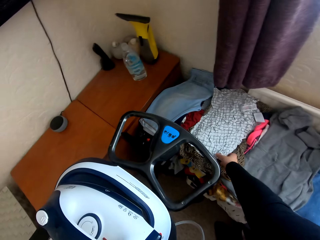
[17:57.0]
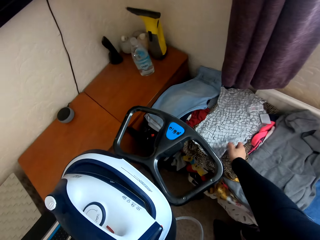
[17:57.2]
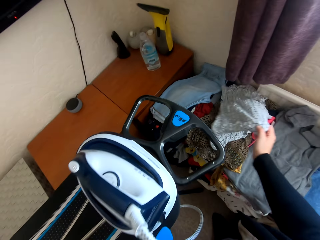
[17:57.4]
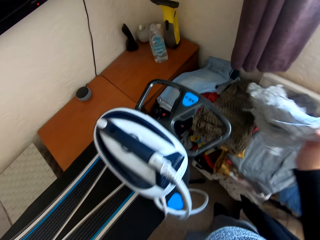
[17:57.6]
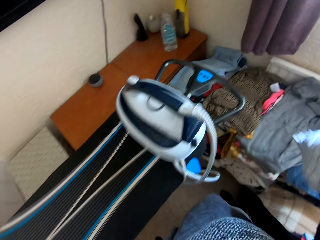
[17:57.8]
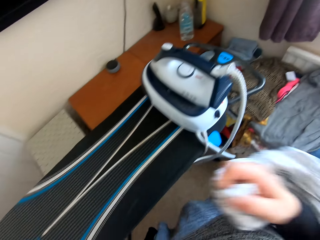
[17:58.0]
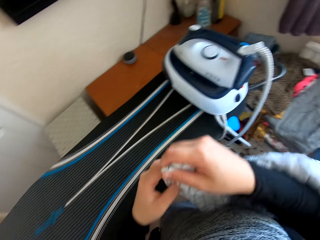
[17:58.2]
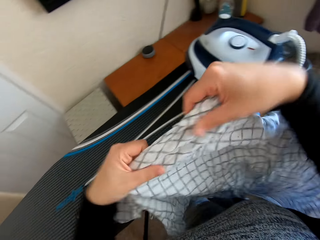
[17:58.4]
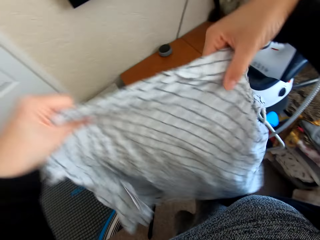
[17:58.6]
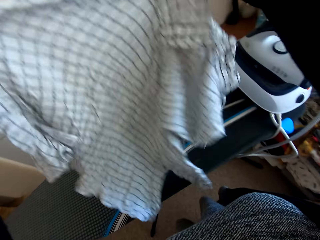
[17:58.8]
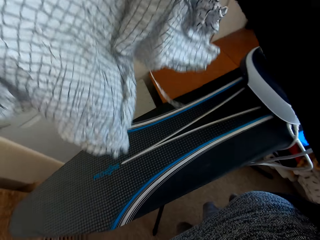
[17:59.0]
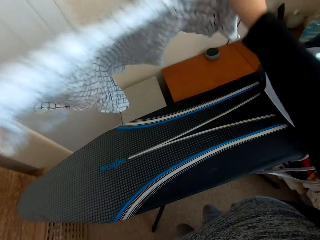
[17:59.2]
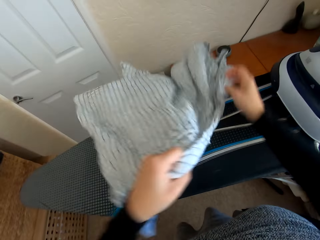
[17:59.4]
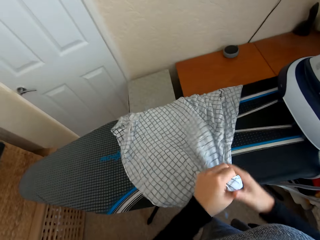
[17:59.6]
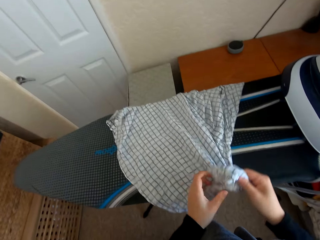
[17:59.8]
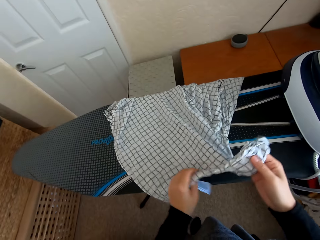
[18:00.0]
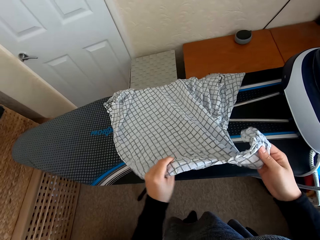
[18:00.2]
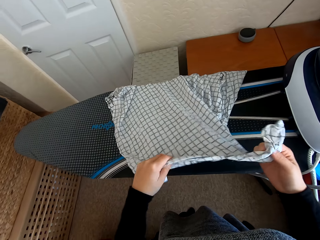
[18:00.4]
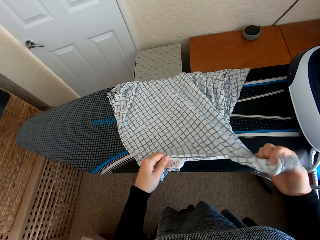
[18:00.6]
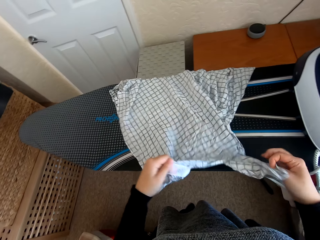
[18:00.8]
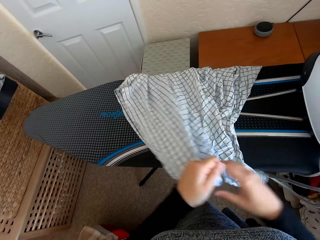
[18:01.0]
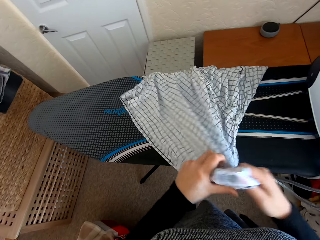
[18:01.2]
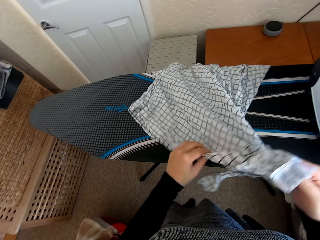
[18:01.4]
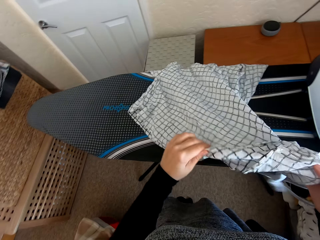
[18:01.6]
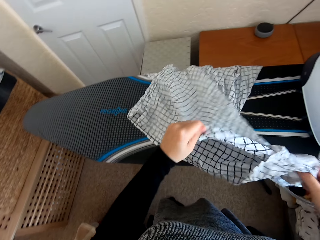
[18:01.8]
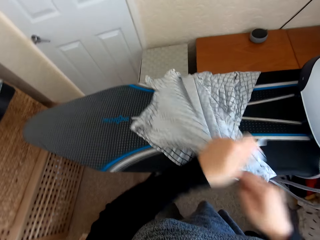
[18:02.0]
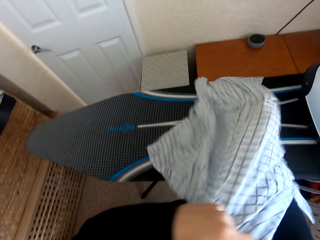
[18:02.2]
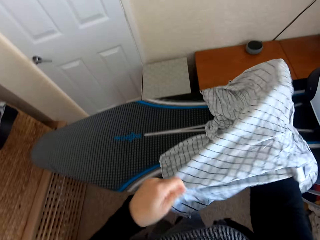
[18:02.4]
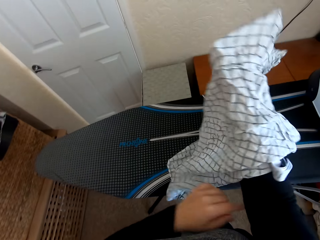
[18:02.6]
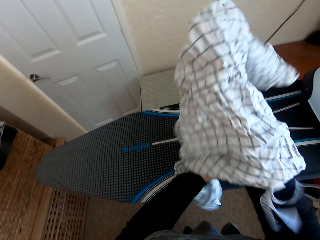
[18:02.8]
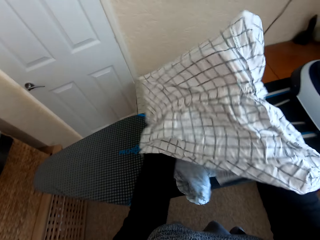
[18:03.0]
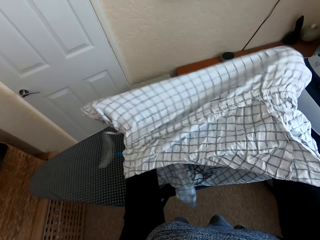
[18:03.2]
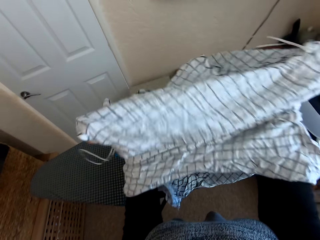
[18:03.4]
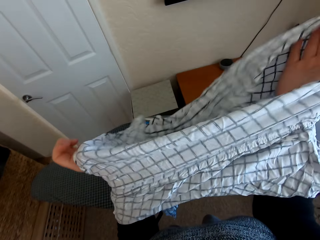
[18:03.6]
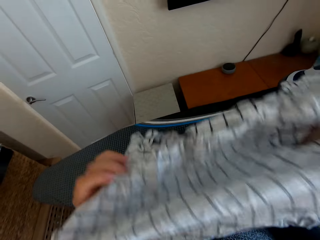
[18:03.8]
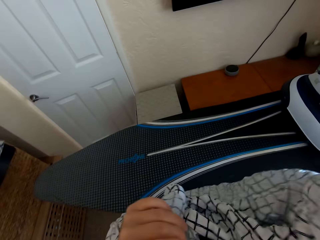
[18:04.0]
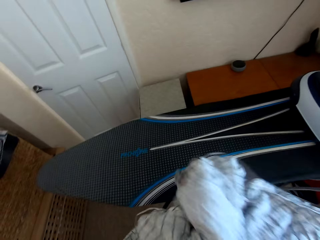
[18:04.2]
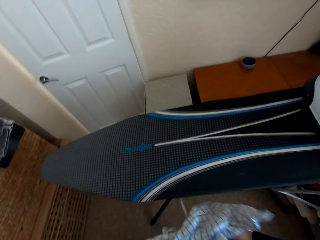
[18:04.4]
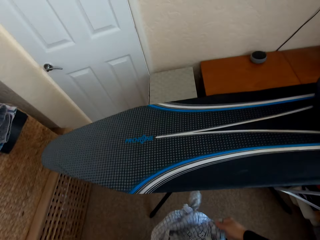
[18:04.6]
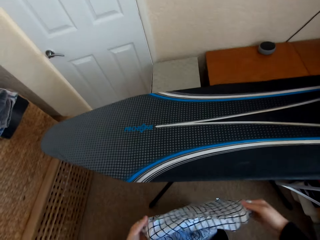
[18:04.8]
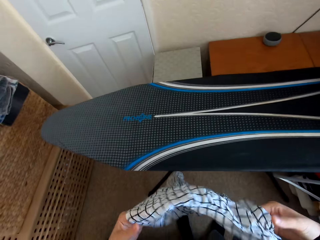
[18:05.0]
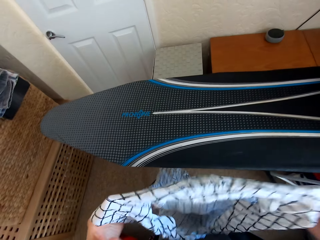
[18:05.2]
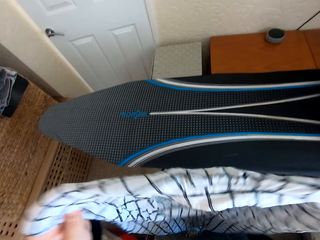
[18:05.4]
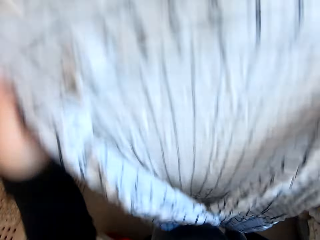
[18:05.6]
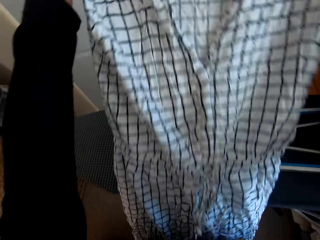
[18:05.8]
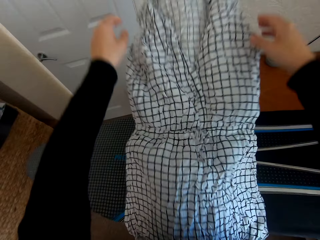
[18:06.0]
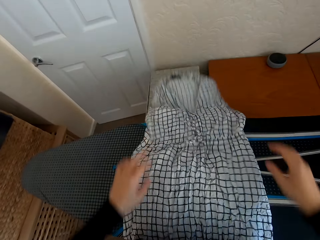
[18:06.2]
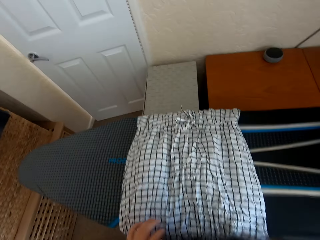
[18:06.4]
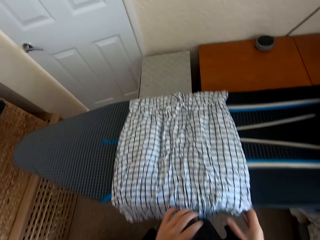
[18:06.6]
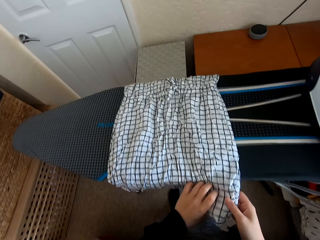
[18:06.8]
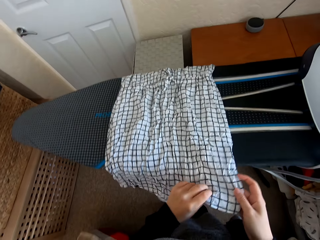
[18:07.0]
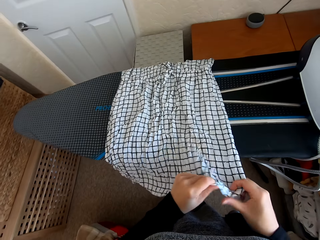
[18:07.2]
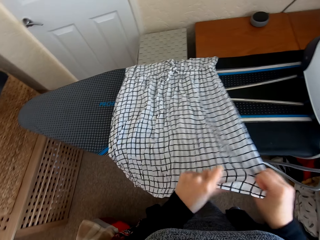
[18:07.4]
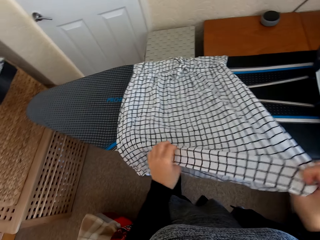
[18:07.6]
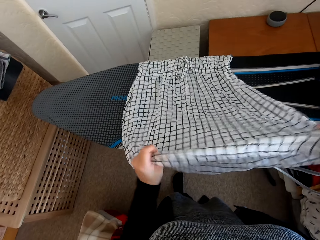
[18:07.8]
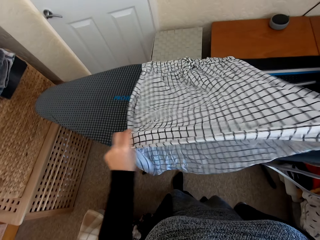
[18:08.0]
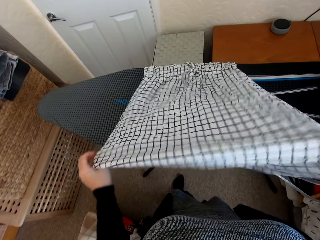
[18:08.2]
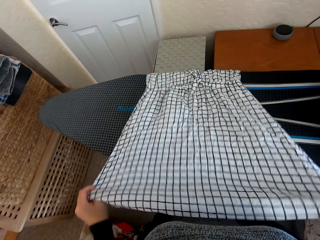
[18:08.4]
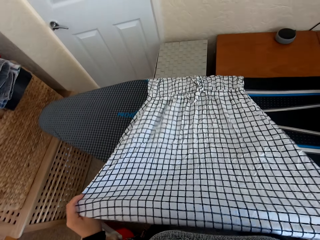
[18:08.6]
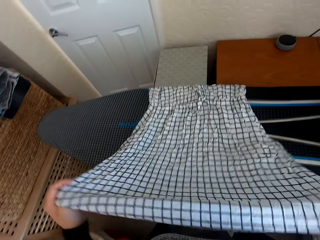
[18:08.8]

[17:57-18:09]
The camera wearer picks a folded dress or cloth from the table. They put the cloth on the iron board, adjust the cloth on the iron board, and turn the dress inside out.

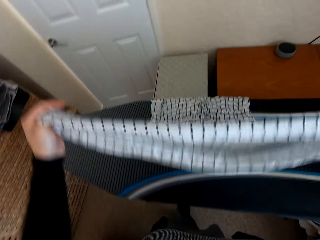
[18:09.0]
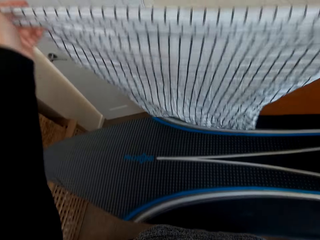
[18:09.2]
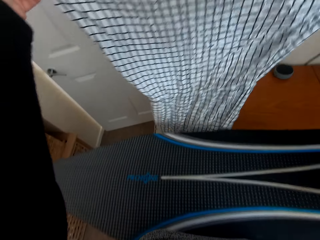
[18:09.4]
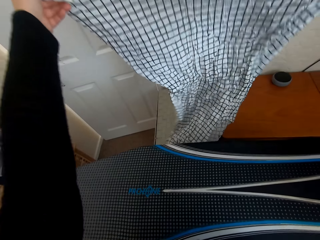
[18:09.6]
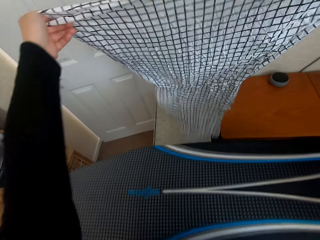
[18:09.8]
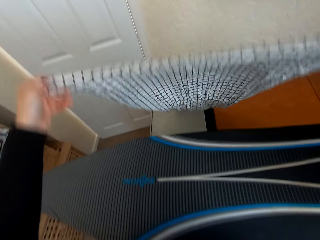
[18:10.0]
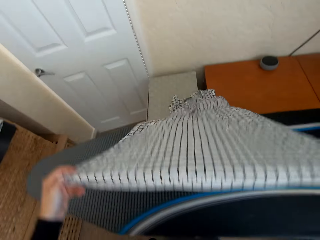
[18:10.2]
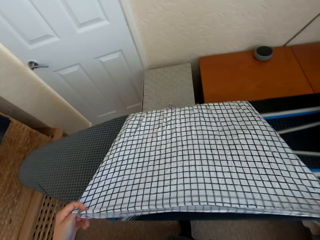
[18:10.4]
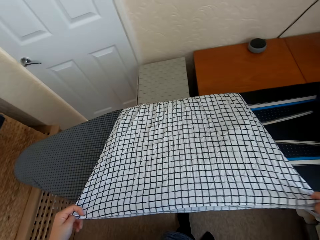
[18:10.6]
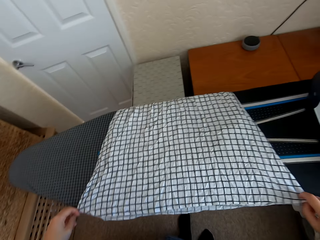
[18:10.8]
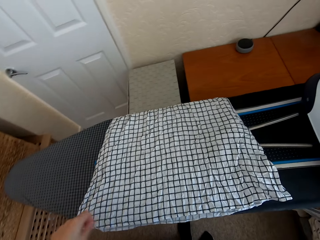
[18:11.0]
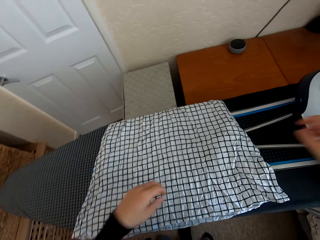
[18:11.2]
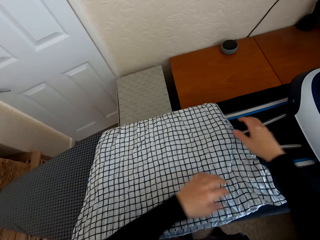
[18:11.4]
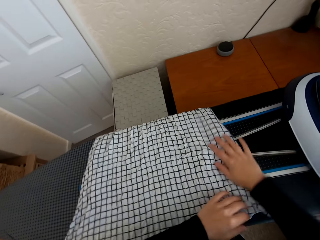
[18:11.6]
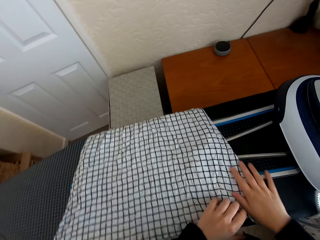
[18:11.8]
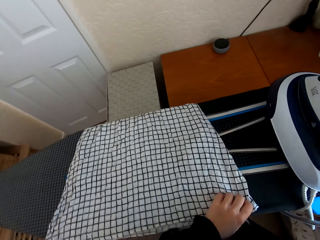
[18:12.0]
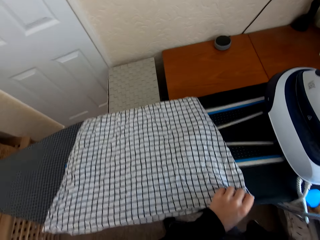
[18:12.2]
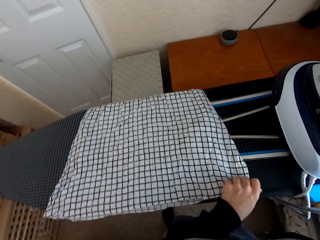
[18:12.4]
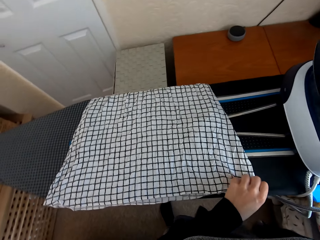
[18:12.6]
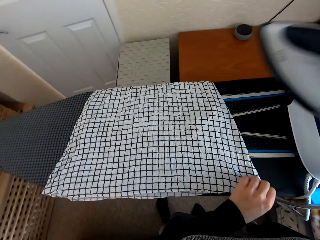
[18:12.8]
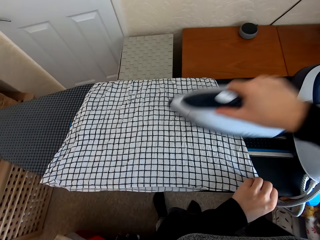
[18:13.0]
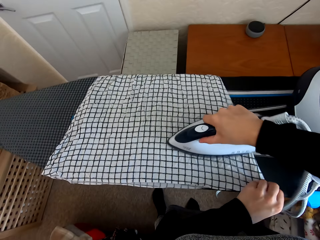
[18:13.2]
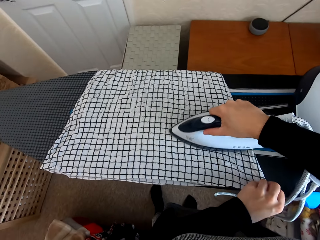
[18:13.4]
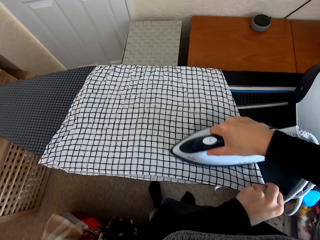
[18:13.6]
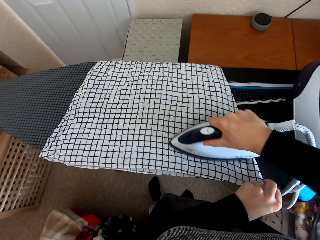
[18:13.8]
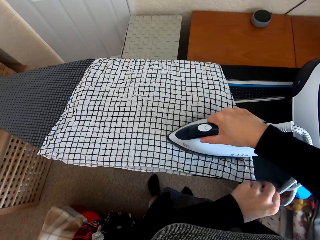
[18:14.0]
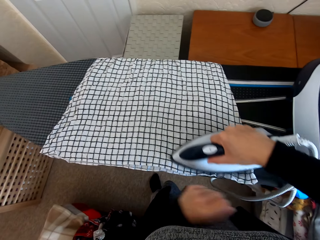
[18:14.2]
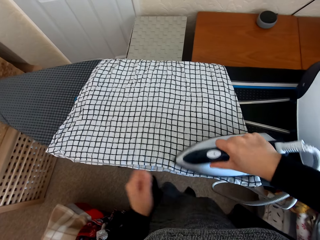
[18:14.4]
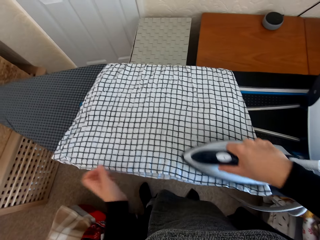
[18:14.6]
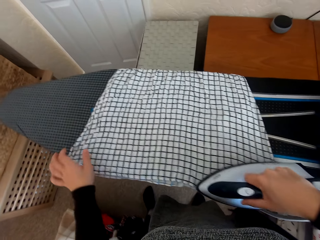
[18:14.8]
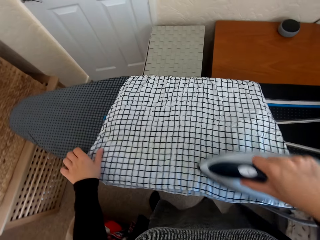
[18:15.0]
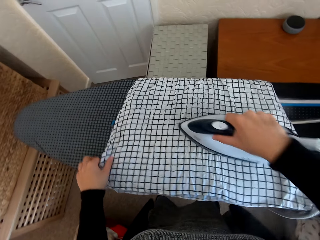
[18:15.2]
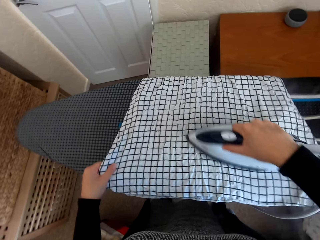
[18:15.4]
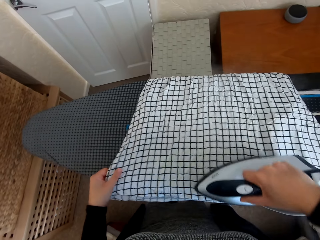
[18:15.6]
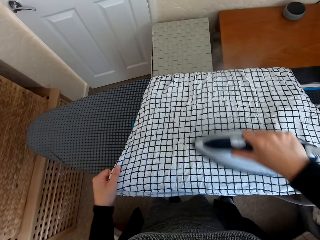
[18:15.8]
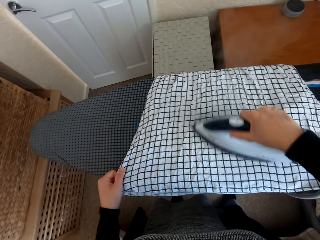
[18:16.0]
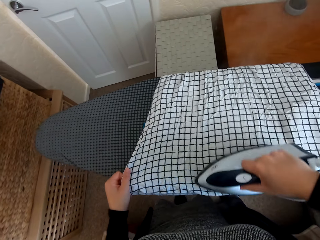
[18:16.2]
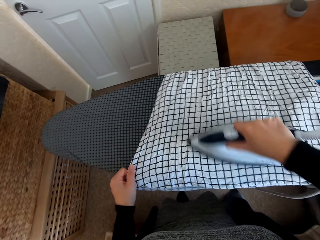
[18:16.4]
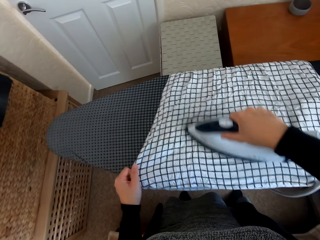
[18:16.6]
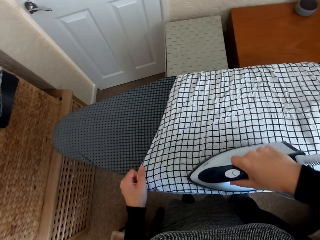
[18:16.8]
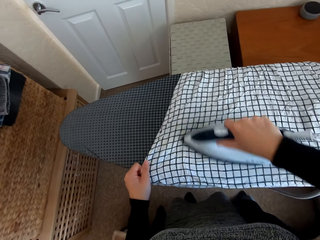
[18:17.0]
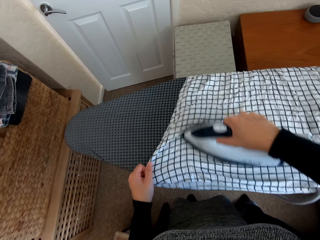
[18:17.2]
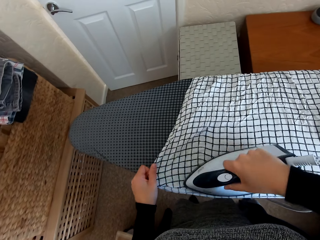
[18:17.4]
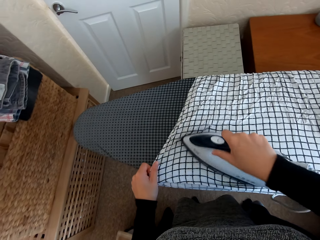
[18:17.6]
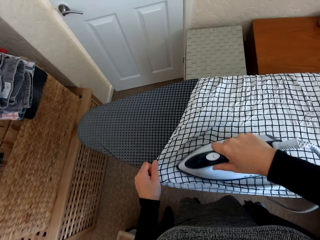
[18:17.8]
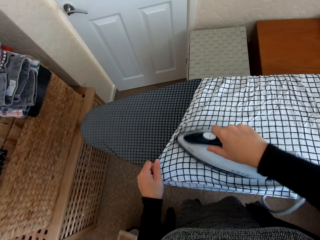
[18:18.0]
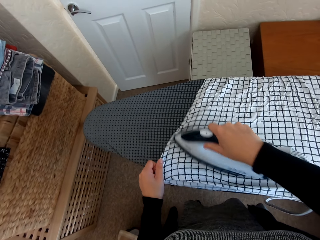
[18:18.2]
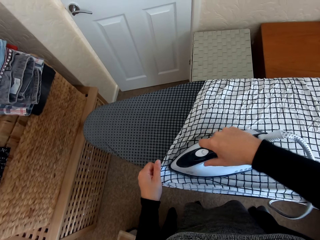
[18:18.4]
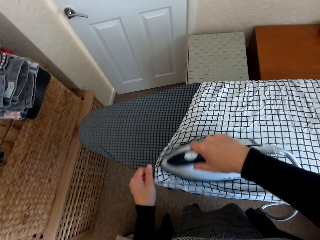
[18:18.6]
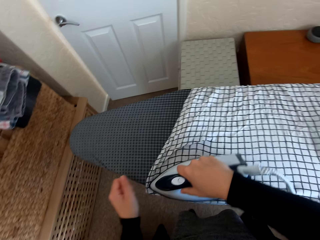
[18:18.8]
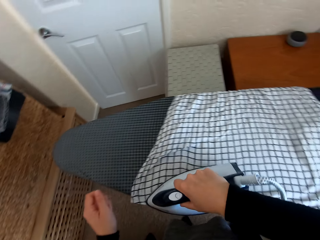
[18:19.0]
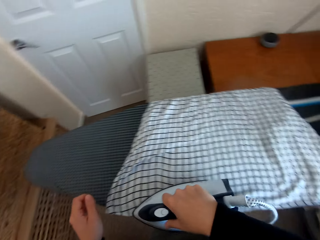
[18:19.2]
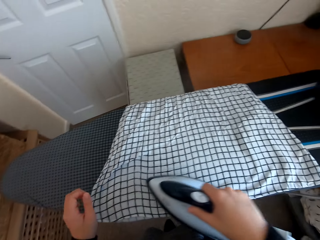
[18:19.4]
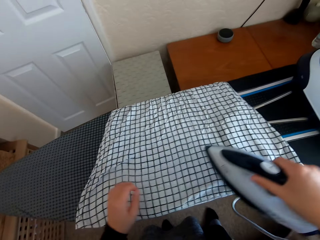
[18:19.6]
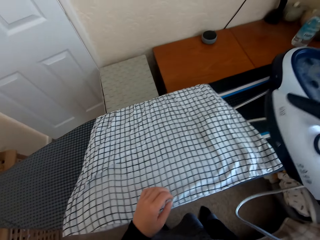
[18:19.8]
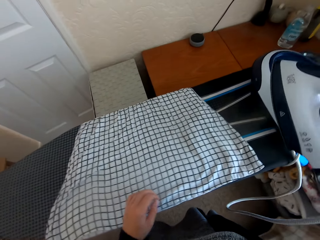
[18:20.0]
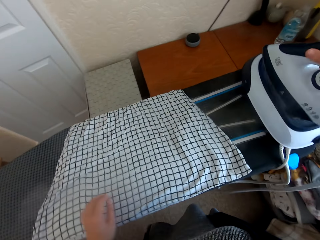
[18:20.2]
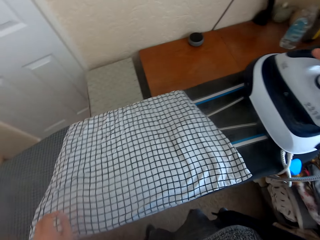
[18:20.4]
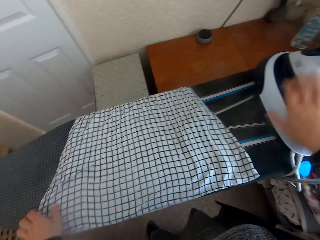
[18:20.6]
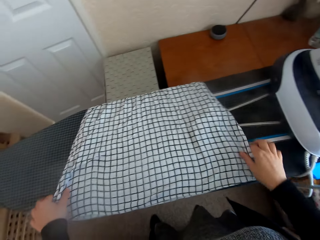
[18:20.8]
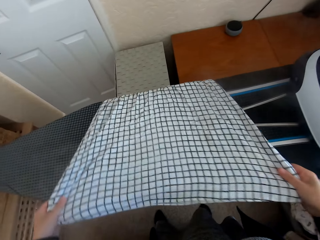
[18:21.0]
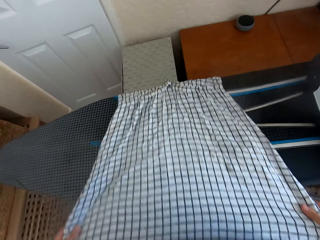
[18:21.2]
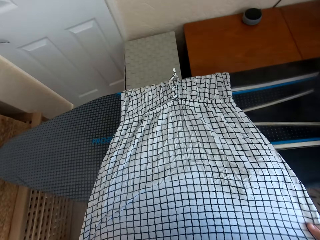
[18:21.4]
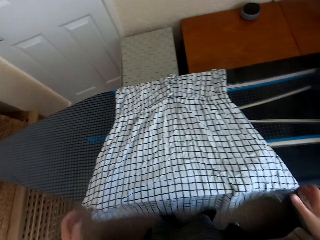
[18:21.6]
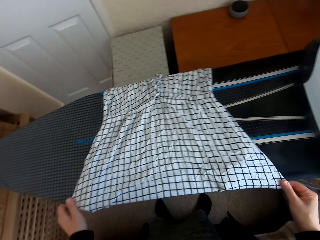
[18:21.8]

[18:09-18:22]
The camera wearer picks the iron box from the Brabantia iron board. They iron the dress or cloth with the iron box on the Brabantia iron board. They place the iron box on the Brabantia iron board hanger. They adjust the cloth on the iron board.
